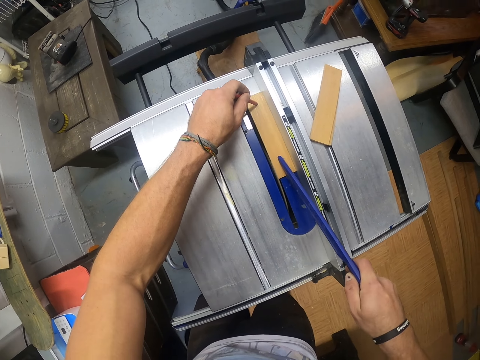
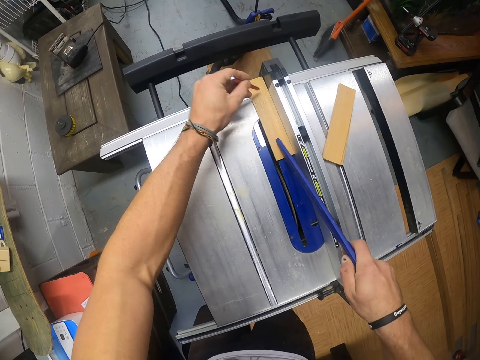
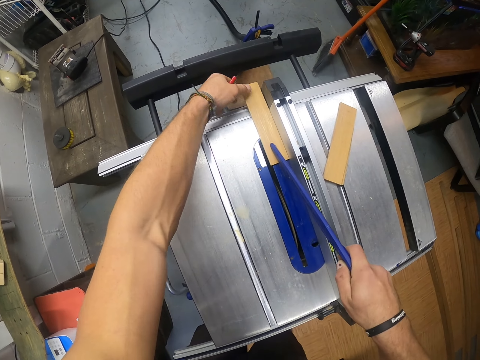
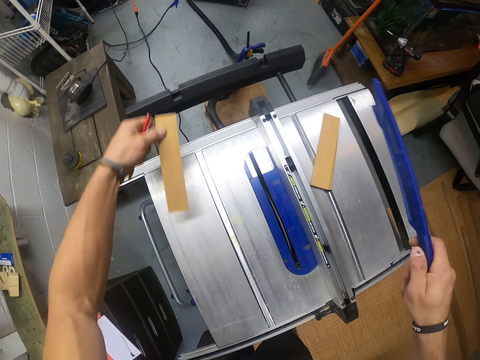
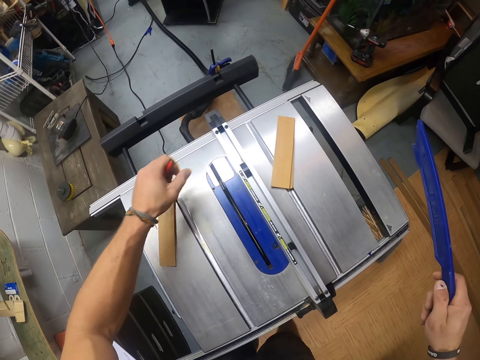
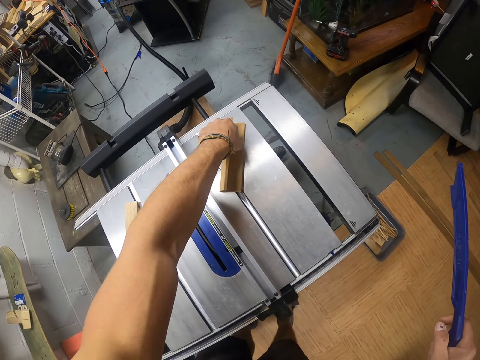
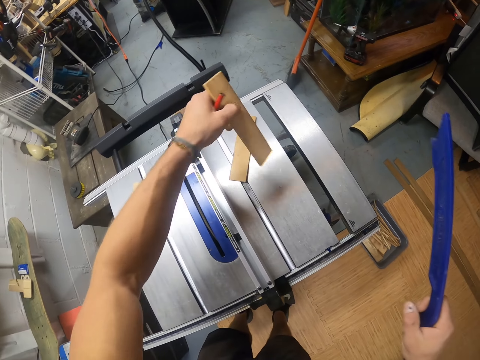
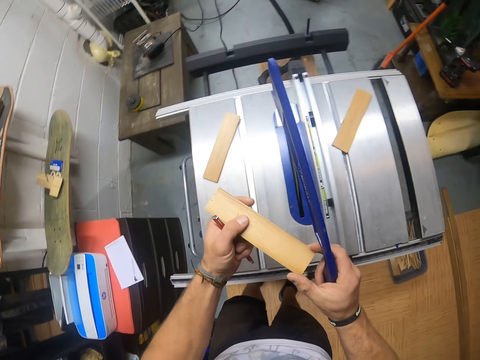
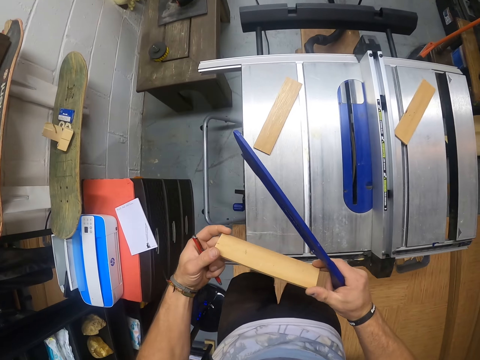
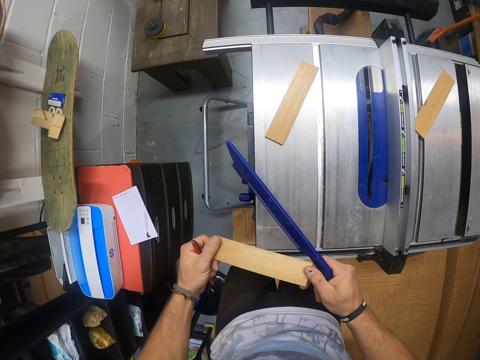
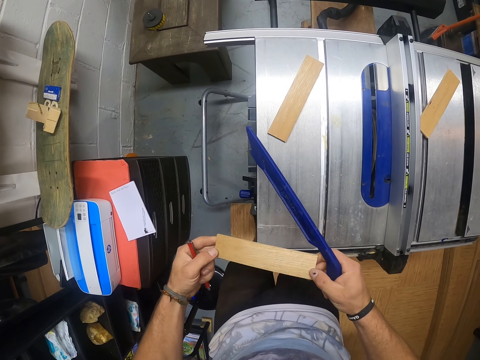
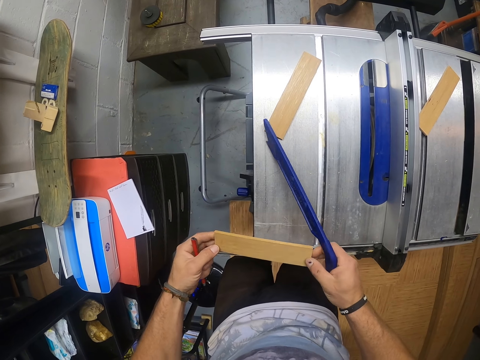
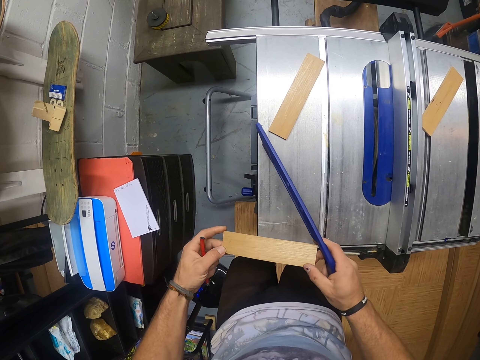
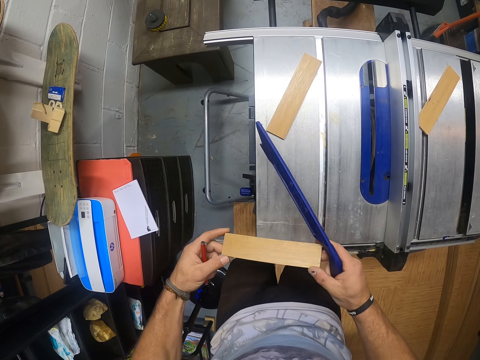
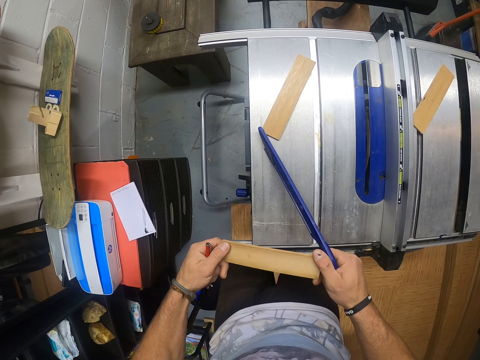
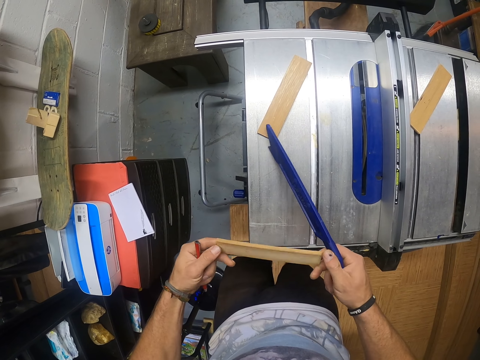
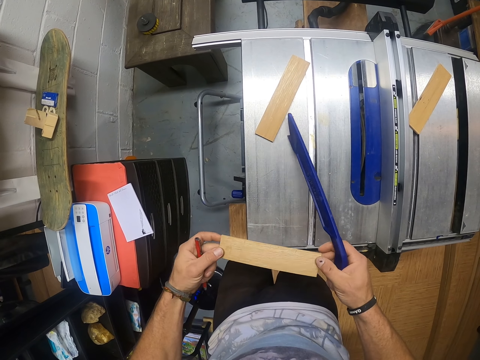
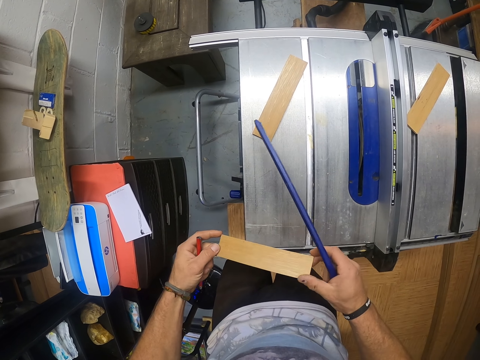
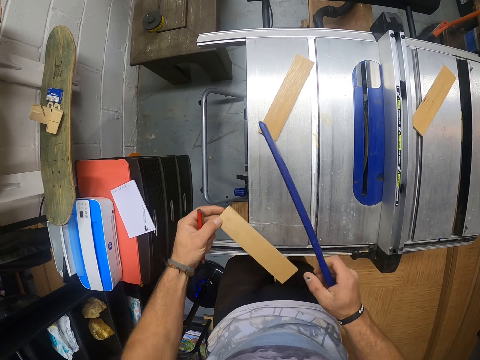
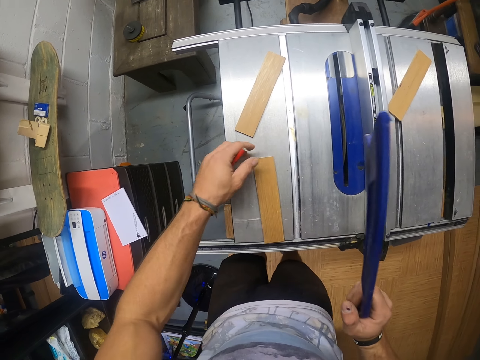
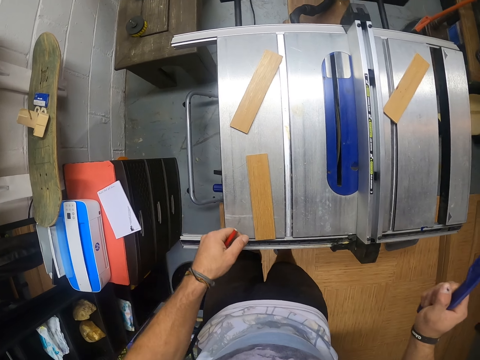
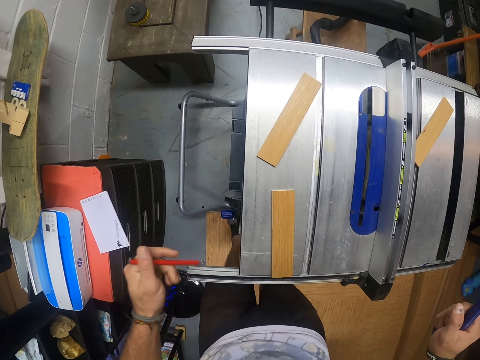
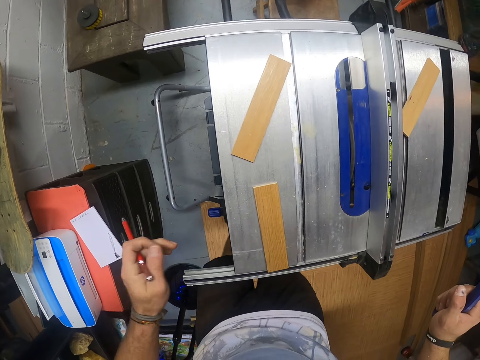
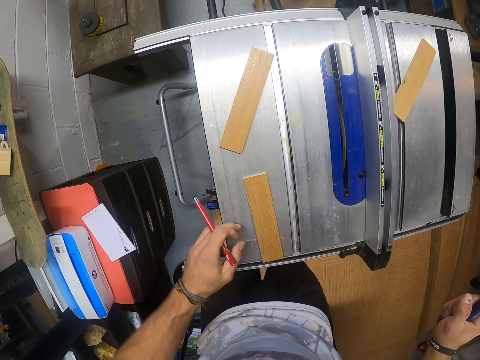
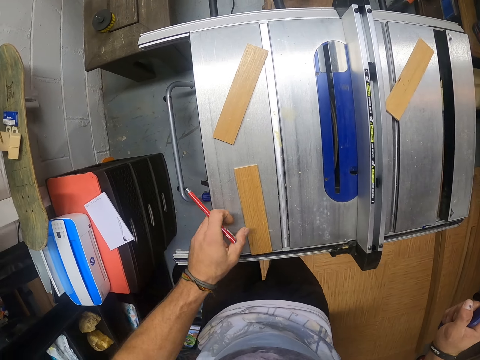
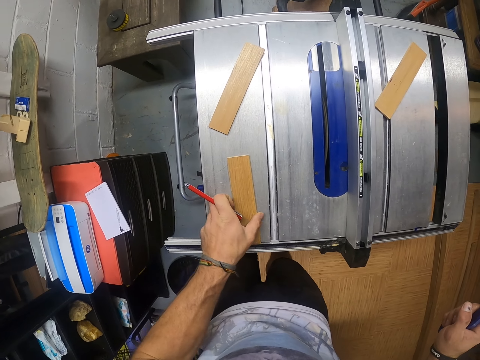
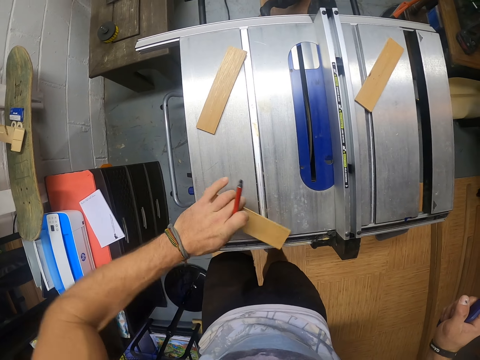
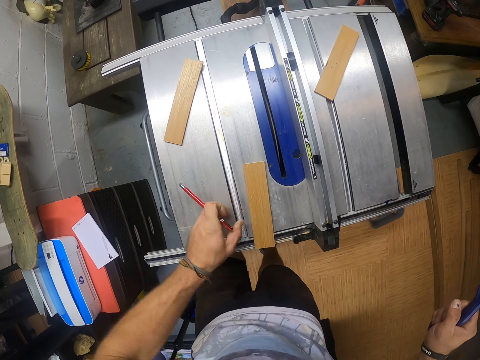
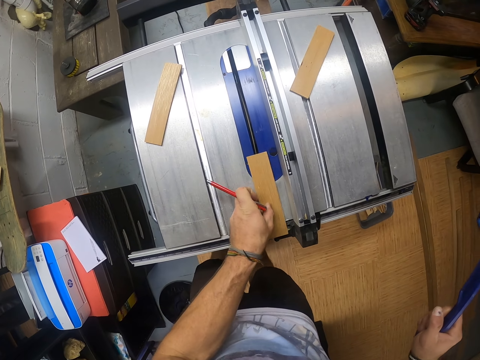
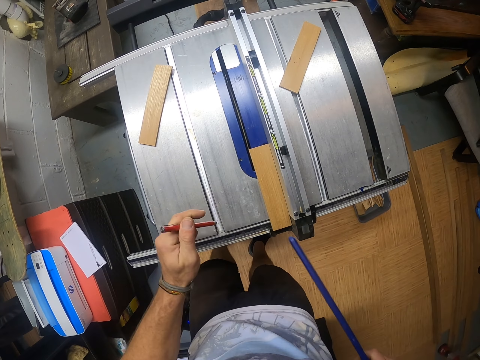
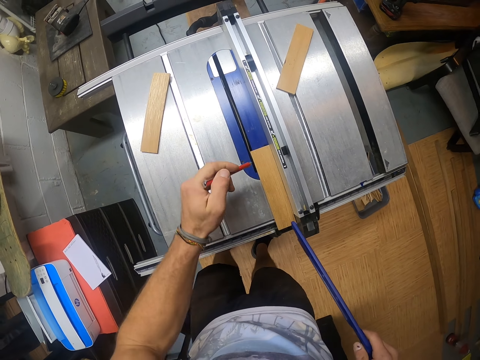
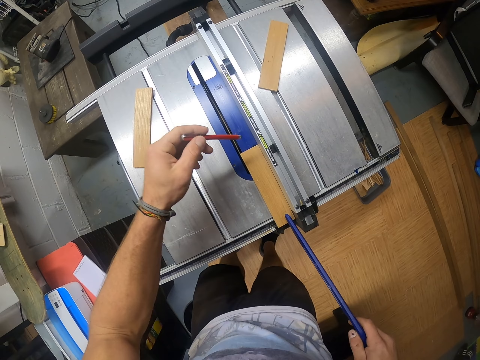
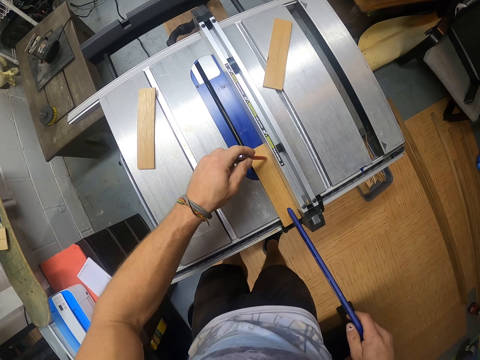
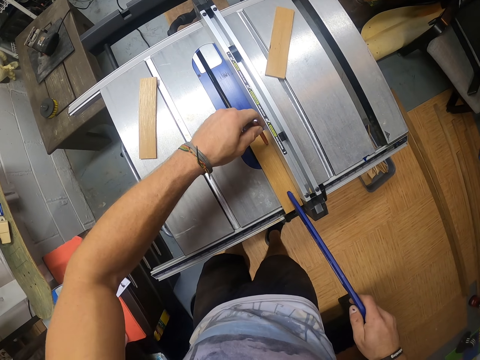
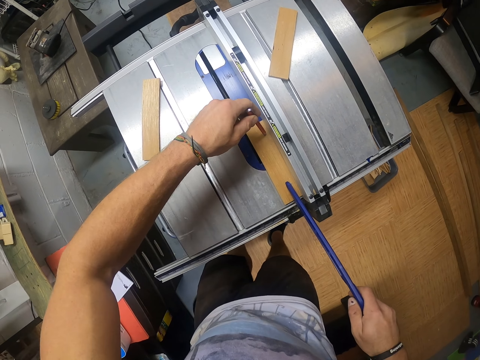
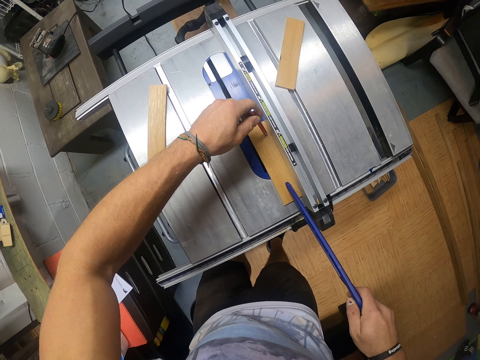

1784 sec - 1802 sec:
The camera wearer picks up the wood from the table saw with his left hand. He drops the wood on the table saw with both hands. He picks up wood from the pile of wood on the table saw with his left hand. He holds the wood with both hands. He drops the wood on the table saw with his left hand. He moves the wood on the table saw with his left hand. He places the push stick on the wood on the blade guard of the table saw with his right hand. He slides the wood across the blade guard of the table saw with the pen and the push stick in both hands.

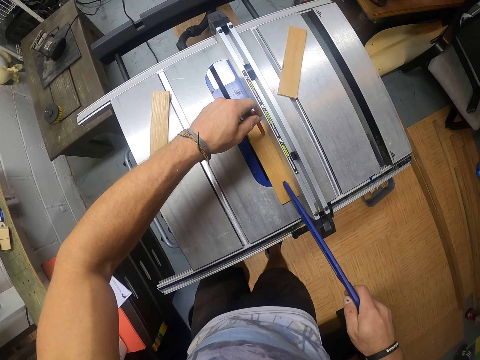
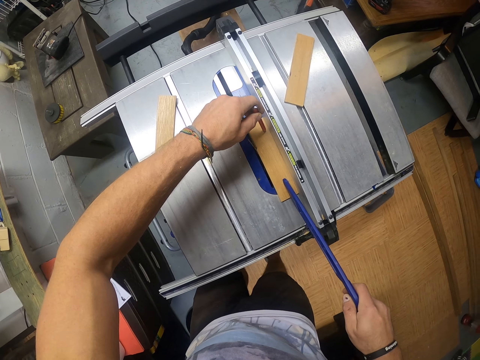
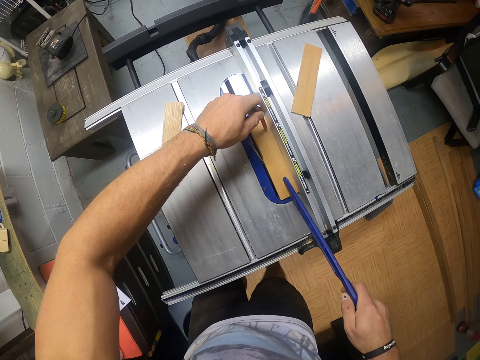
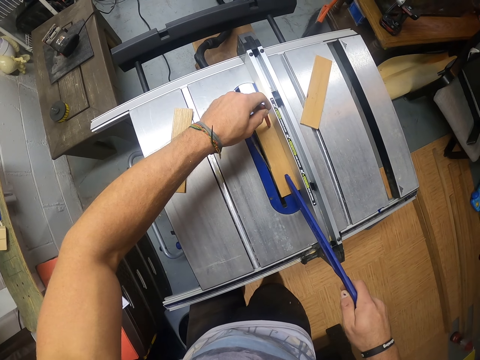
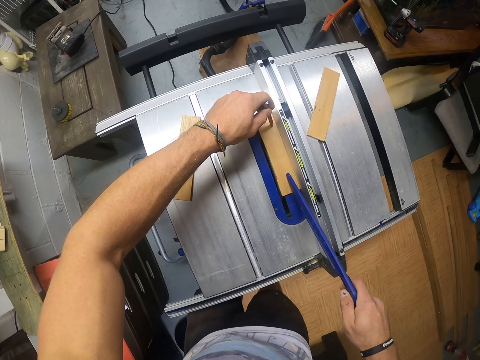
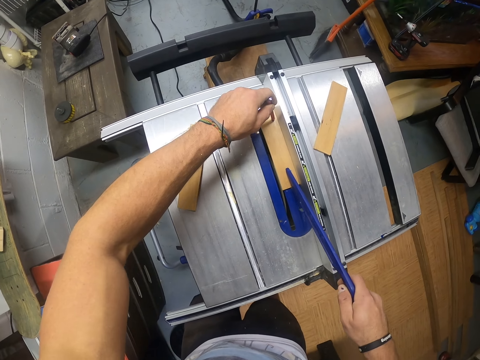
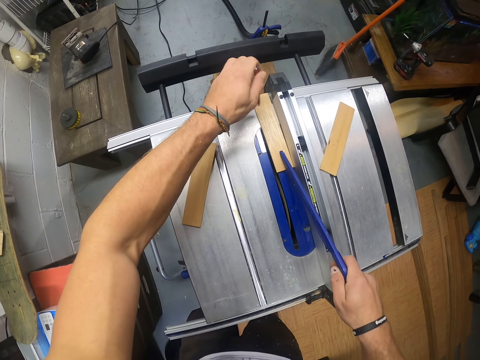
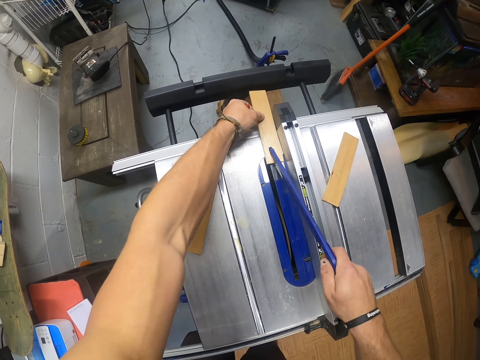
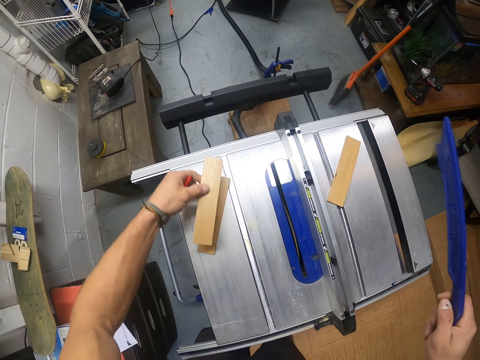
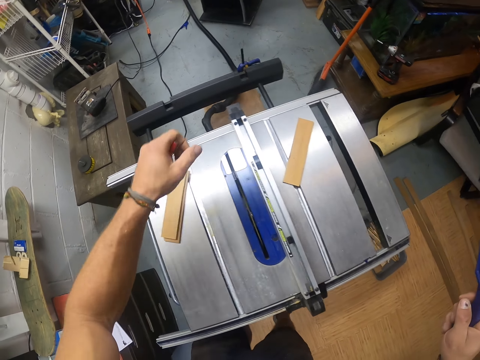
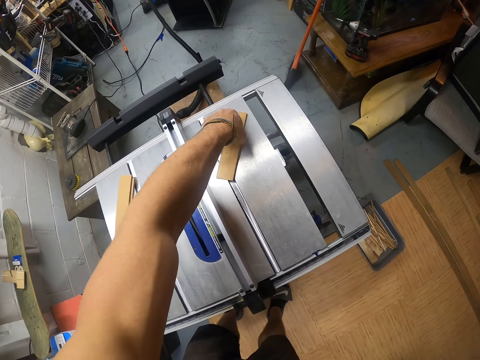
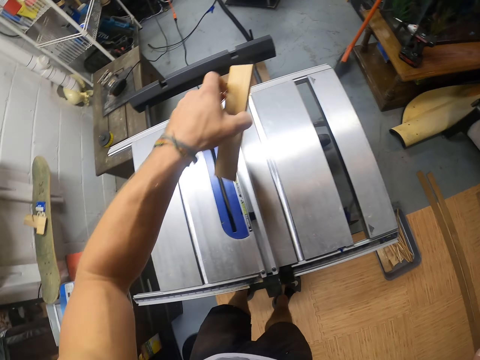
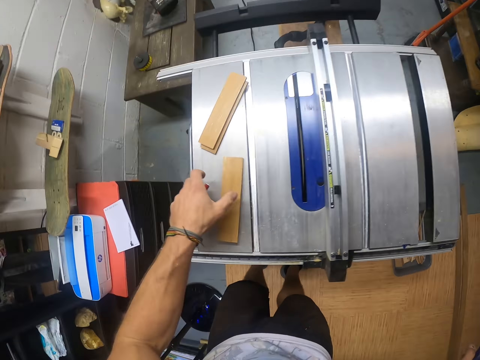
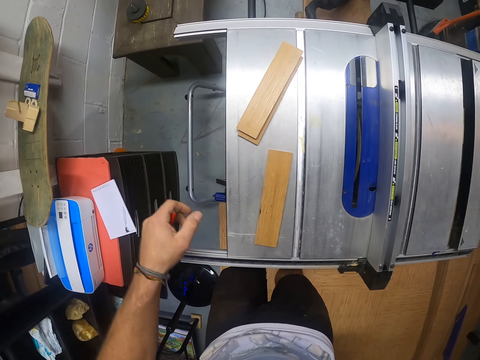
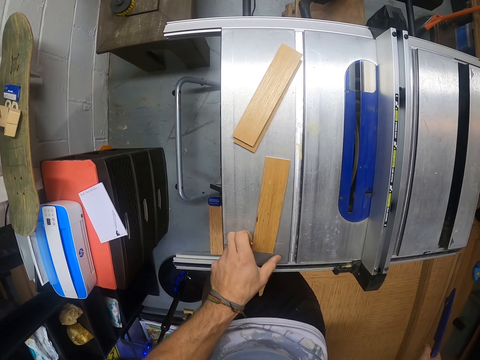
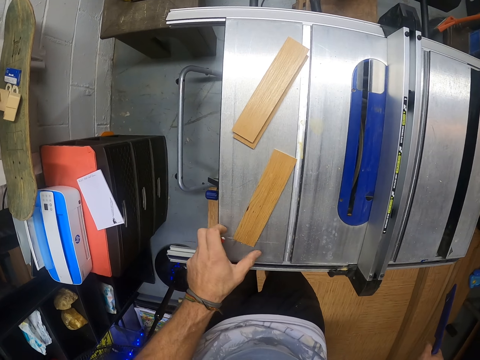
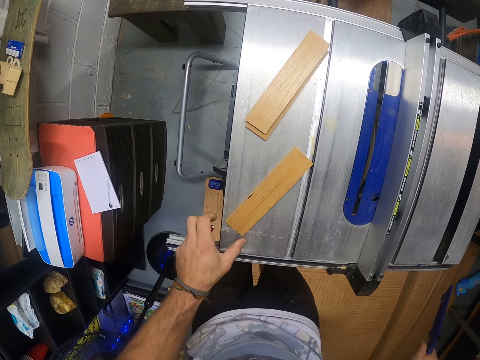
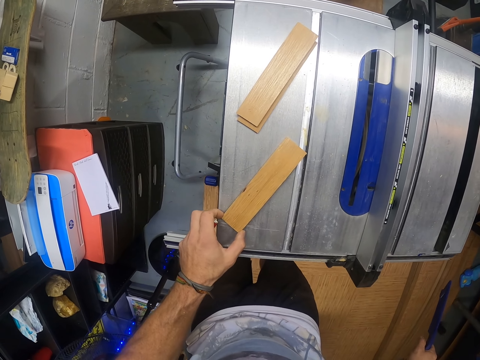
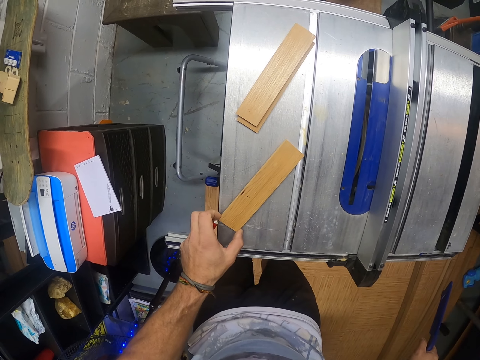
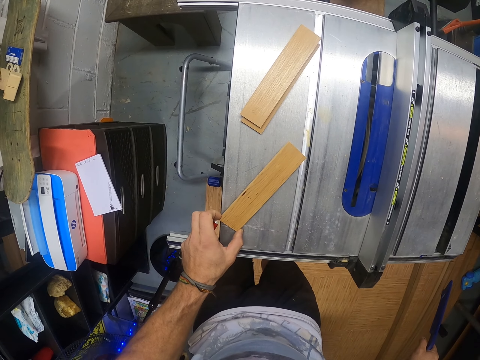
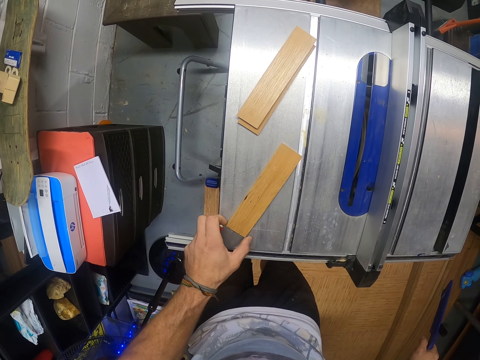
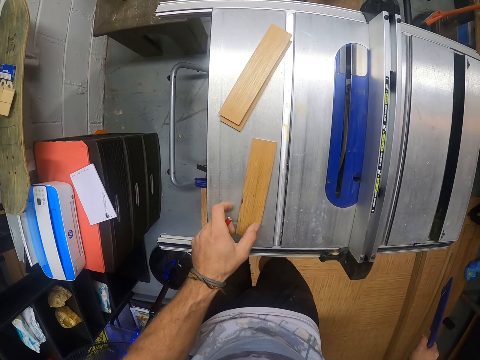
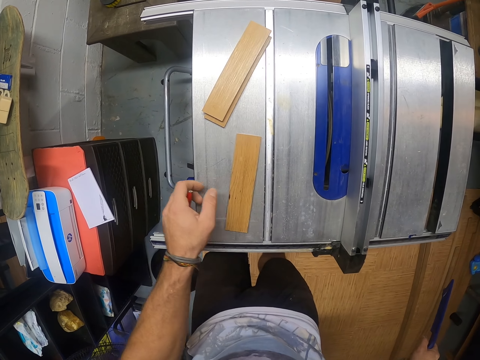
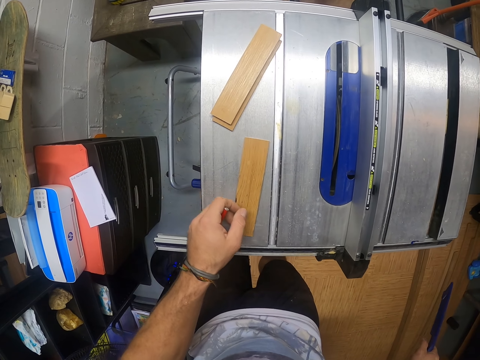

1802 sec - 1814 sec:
The camera wearer picks up the wood from the table saw with his left hand. He drops the wood on the wood on the table saw with his left hand. He picks up wood from the table saw with his left hand. He drops the wood on the table saw with his left hand. He moves the wood on the table saw with his left hand.
